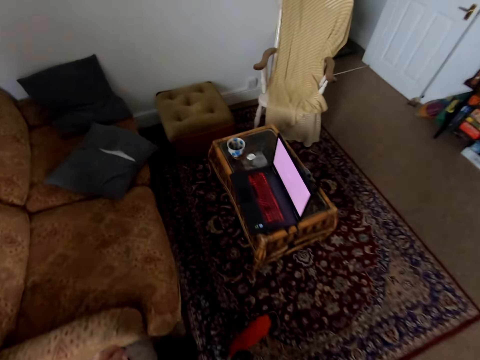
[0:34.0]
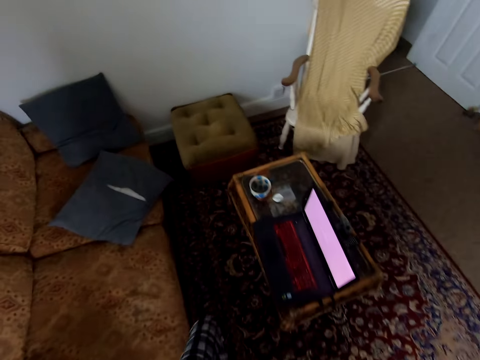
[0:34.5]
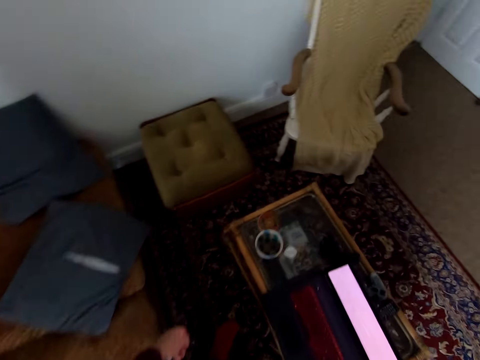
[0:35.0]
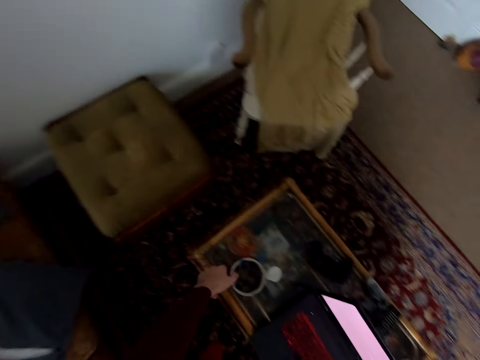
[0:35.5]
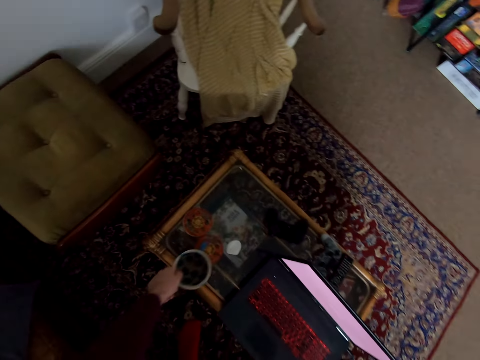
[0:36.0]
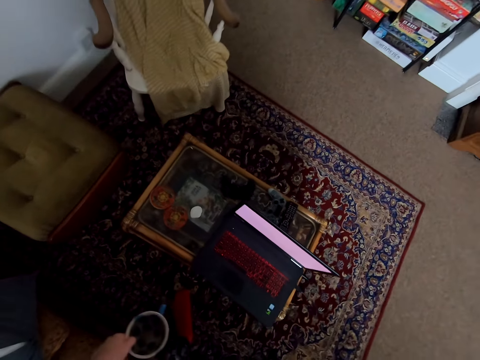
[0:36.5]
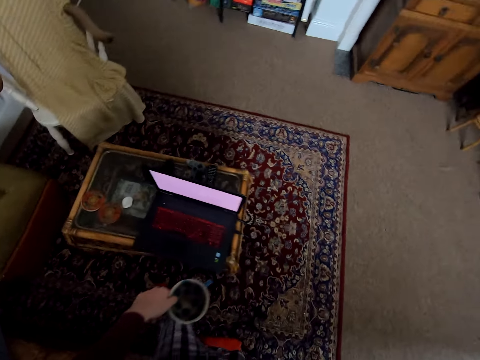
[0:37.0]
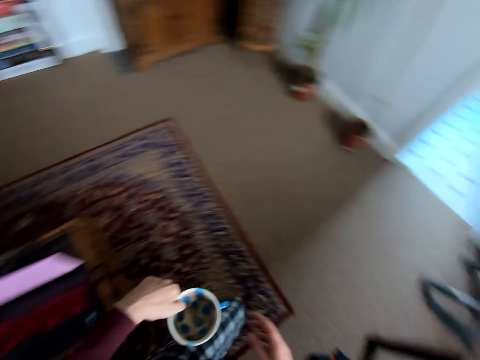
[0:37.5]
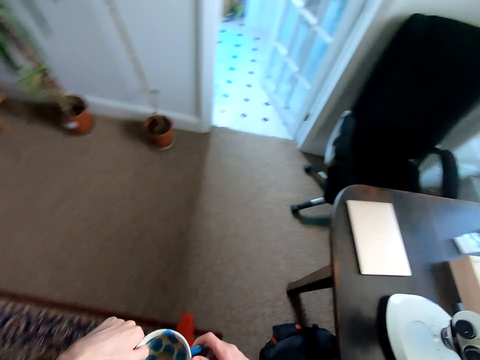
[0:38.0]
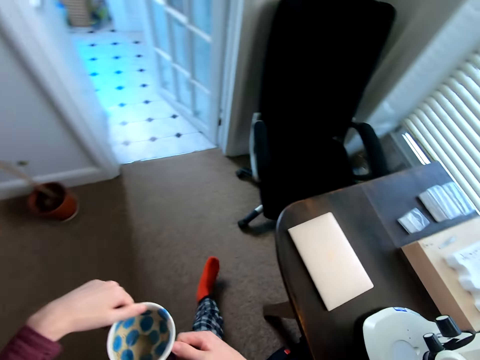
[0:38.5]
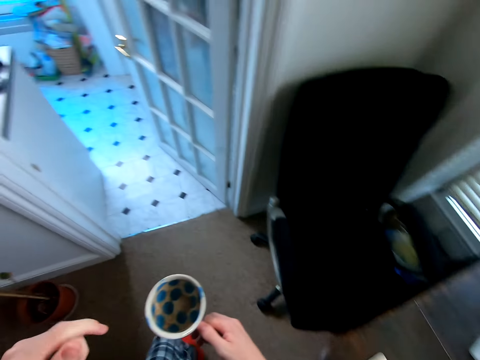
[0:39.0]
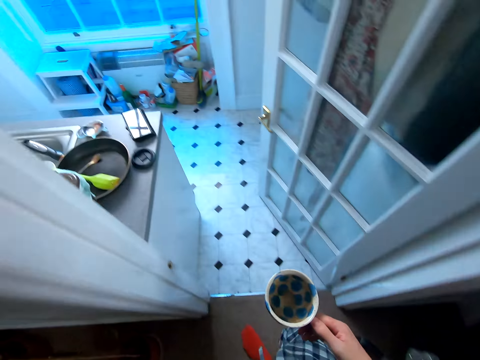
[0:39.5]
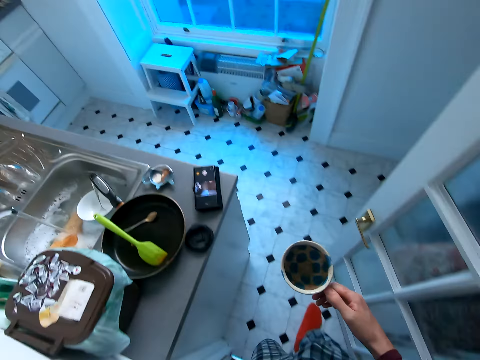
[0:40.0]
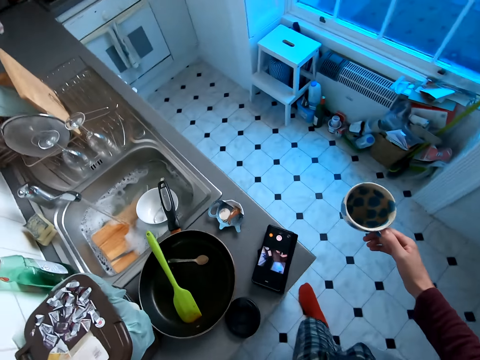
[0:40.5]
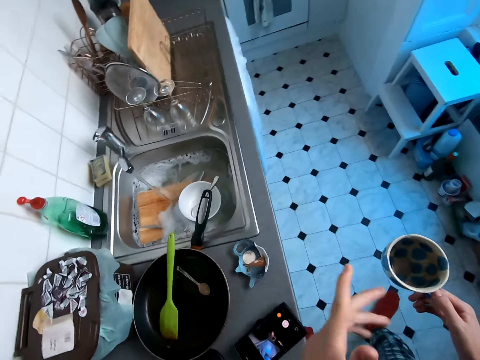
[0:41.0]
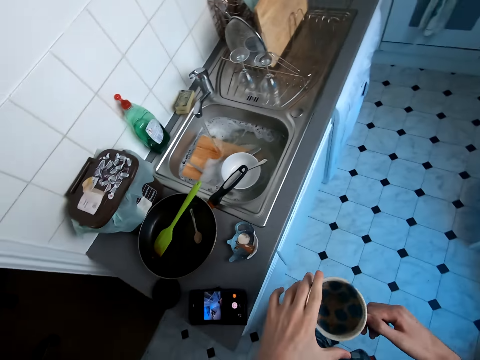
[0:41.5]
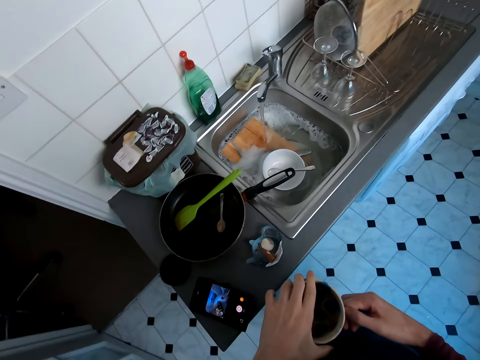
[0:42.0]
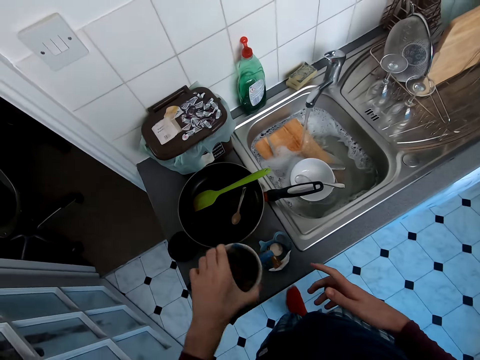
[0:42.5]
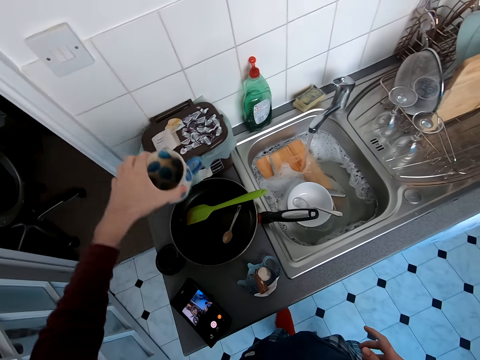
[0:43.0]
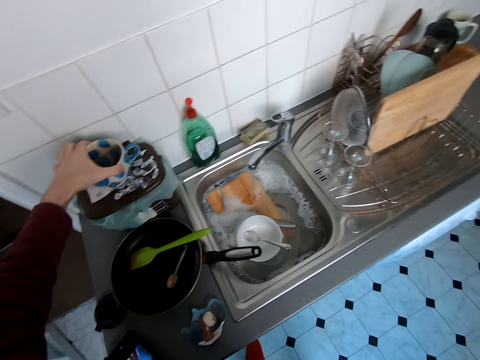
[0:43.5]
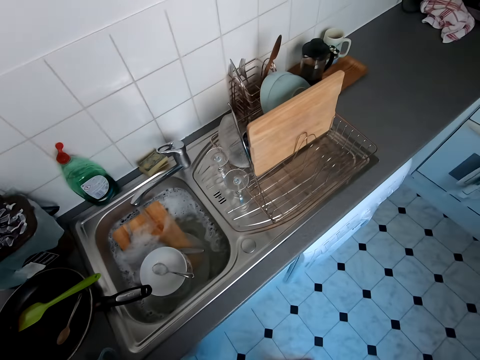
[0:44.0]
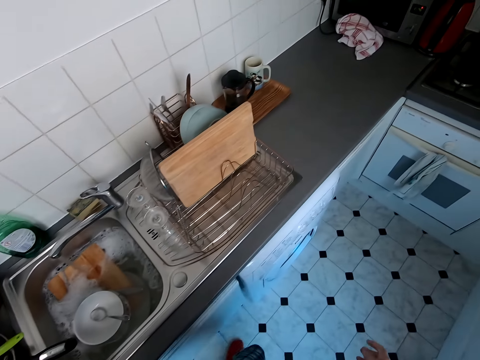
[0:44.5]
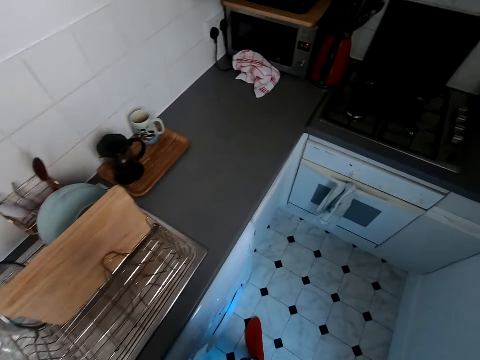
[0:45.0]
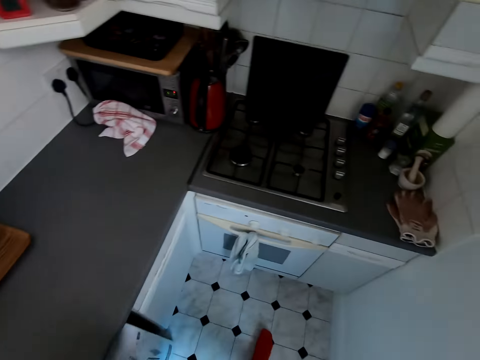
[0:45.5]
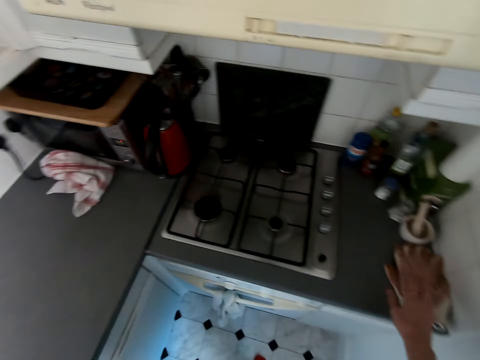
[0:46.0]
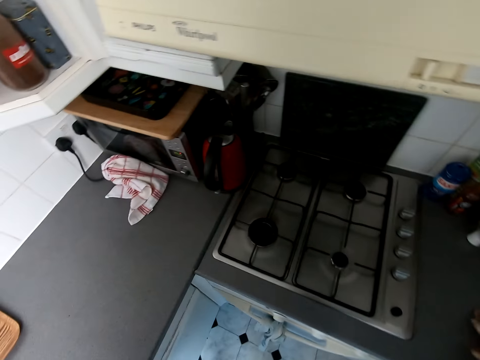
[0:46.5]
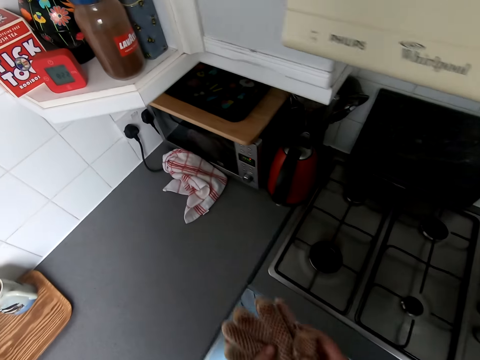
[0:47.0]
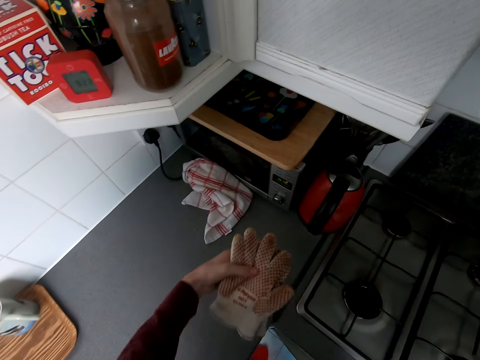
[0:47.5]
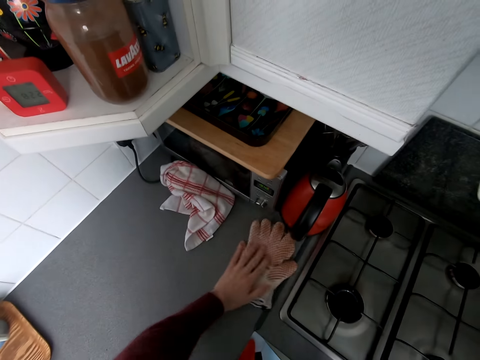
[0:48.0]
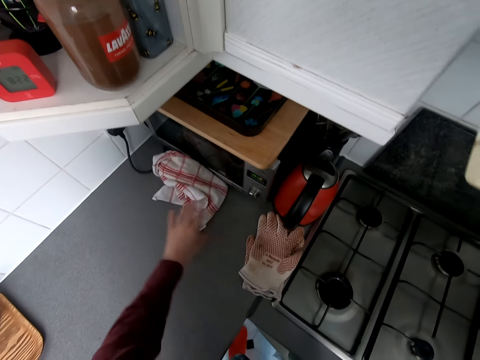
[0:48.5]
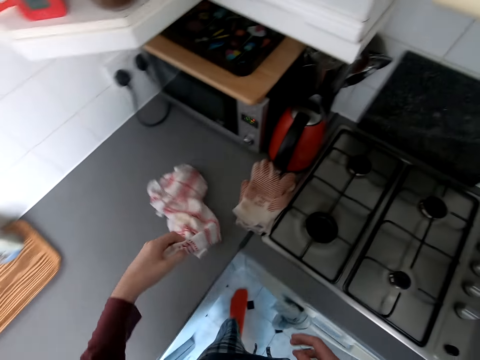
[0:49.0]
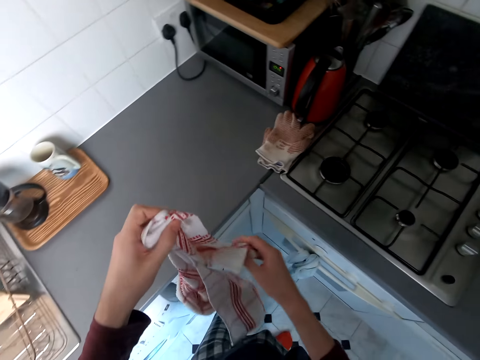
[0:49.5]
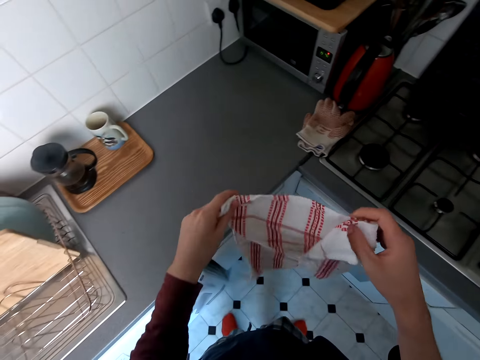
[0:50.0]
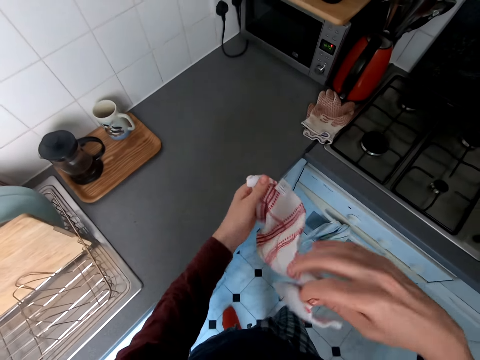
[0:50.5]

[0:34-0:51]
The camera wearer picks a cup on a table. They walk in a room. They put the cup on a dust bin. They walk in a kitchen. They pick gloves on the table. They put the gloves on the table. They pick a towel on the table.

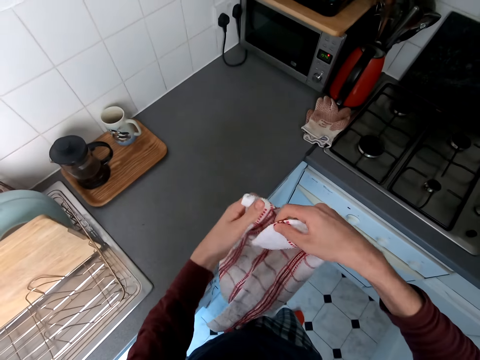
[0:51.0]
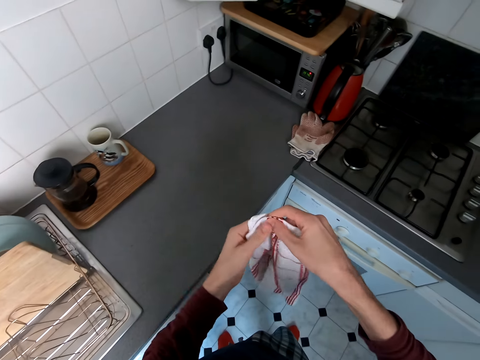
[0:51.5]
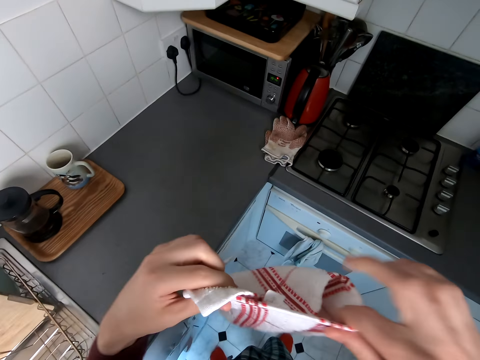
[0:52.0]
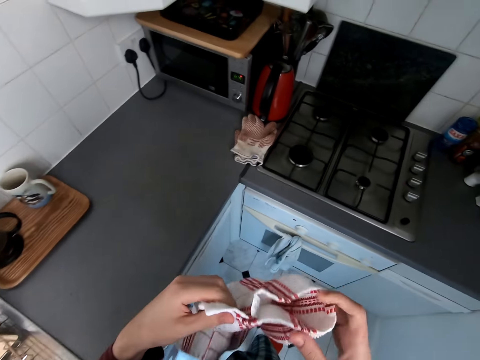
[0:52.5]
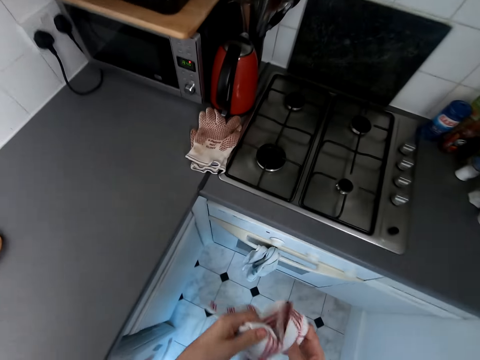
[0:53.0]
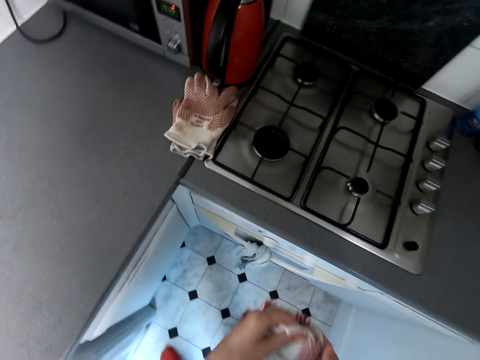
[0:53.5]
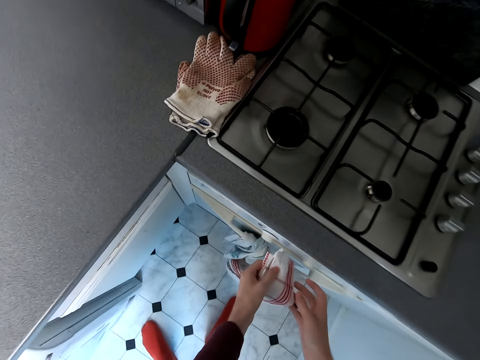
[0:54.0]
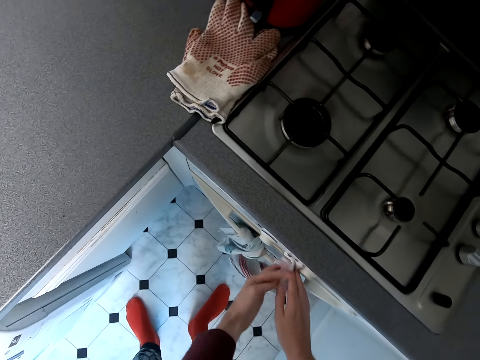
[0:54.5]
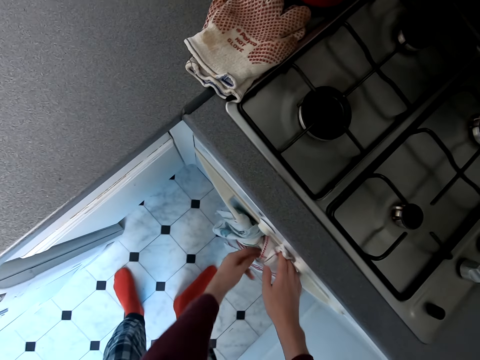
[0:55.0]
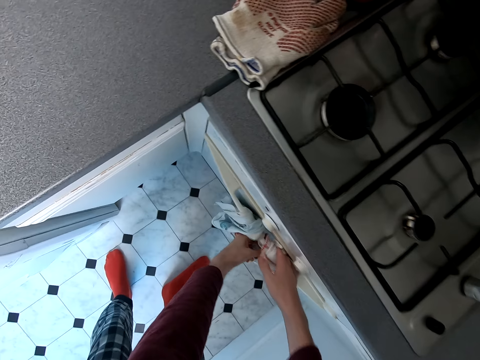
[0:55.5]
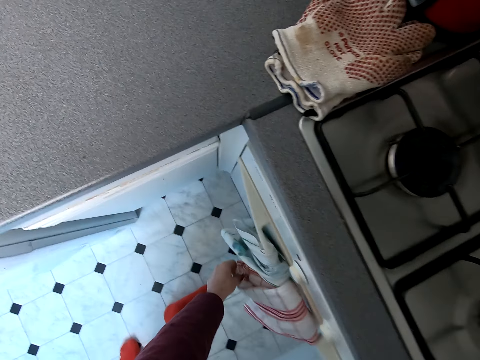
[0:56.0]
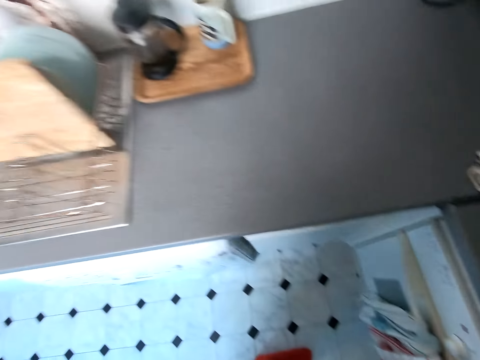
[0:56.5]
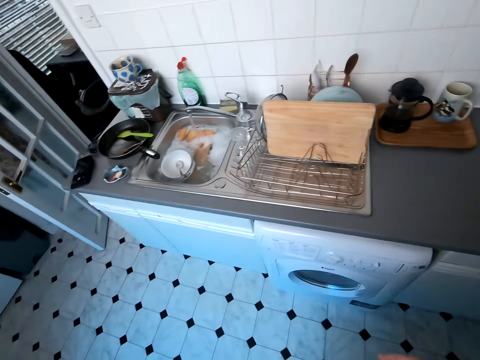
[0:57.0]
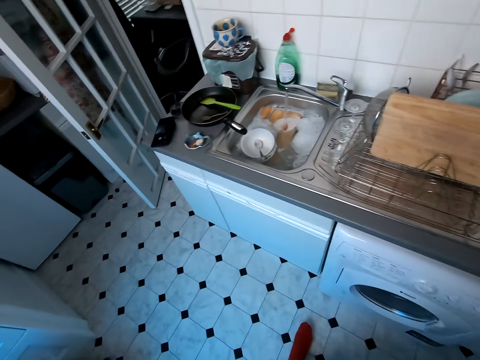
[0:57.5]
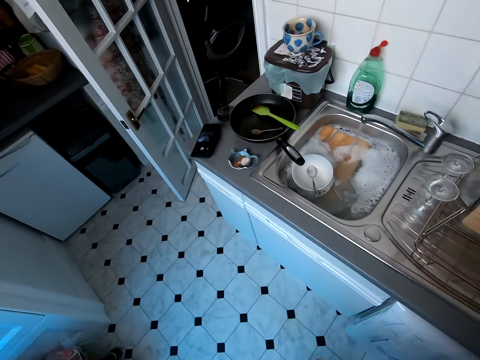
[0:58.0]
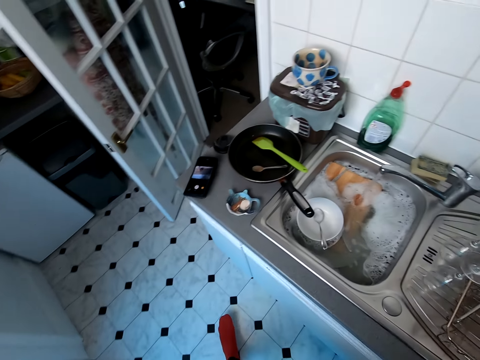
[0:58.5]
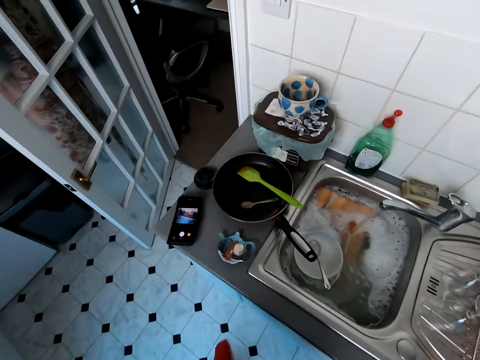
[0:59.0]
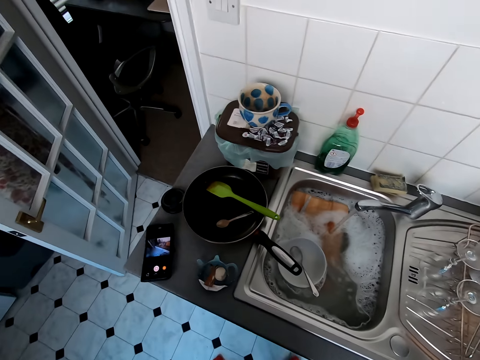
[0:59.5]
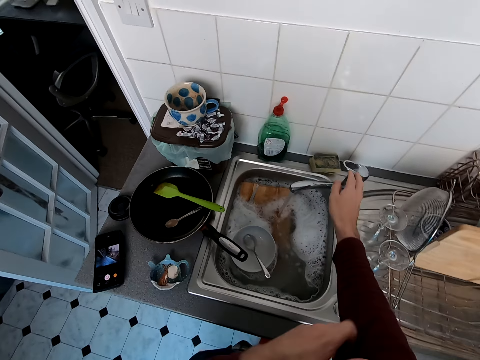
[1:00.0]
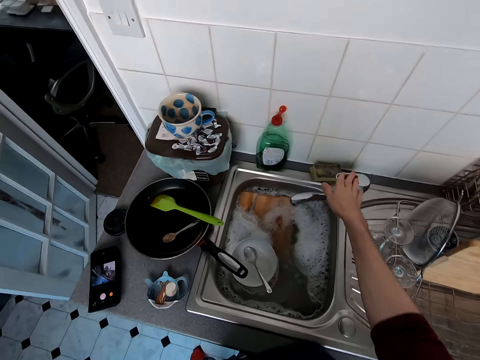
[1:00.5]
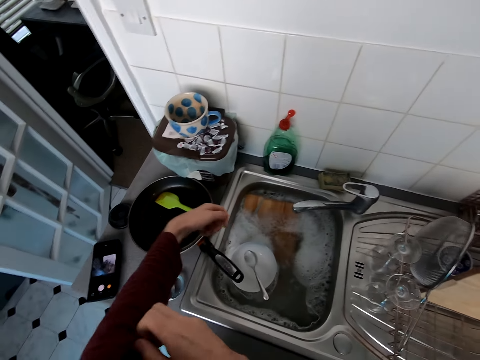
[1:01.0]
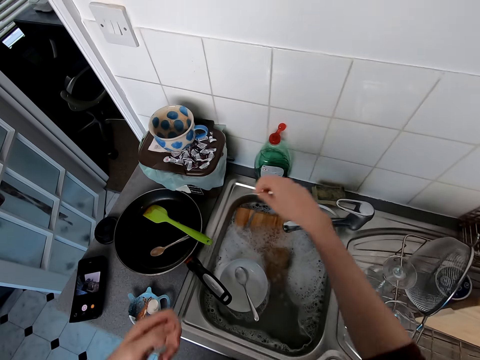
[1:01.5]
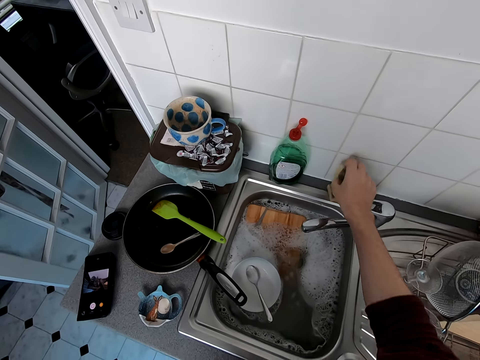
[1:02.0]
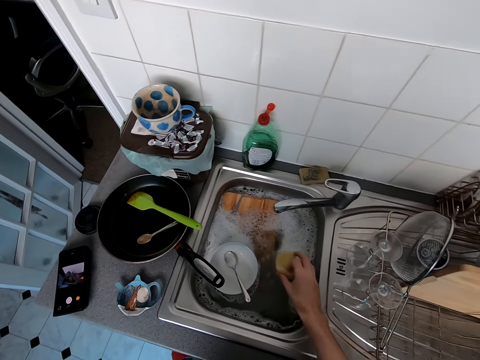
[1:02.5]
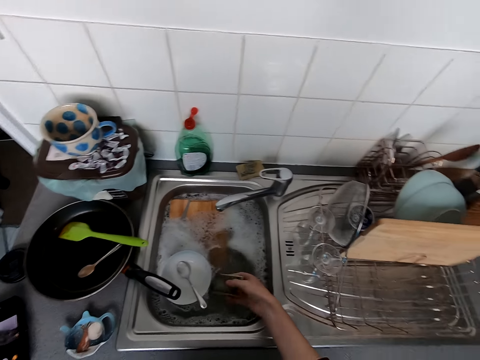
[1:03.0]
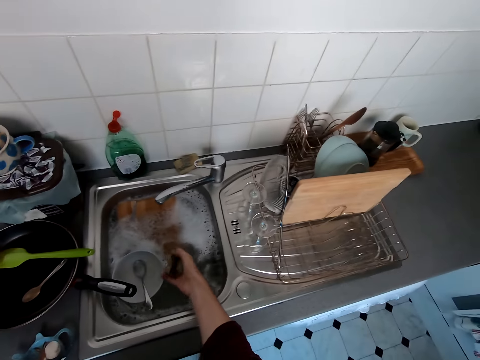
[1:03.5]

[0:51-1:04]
The camera wearer folds the towel. He puts the towel on a cooker. He walks in a kitchen. He straightens a sweater. He closes the water tap. He pulls up his clothes sleeve. He picks a sponge on a sink. He washes a plate in the sink.
